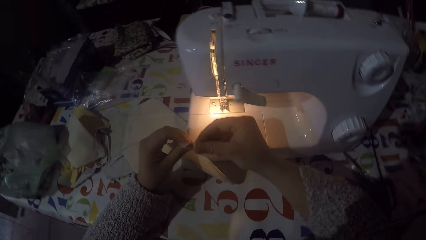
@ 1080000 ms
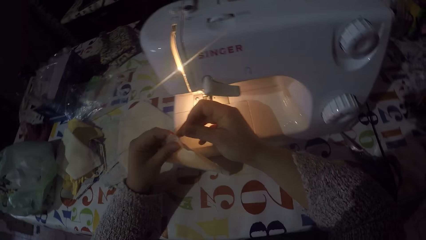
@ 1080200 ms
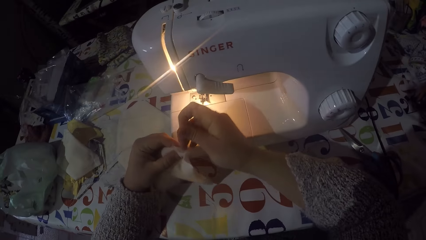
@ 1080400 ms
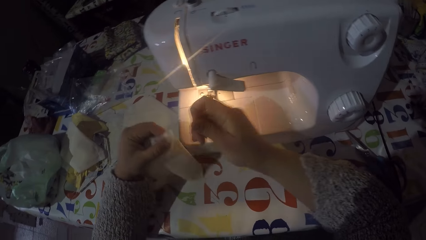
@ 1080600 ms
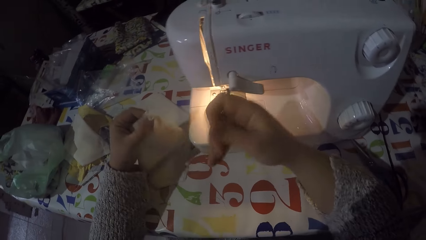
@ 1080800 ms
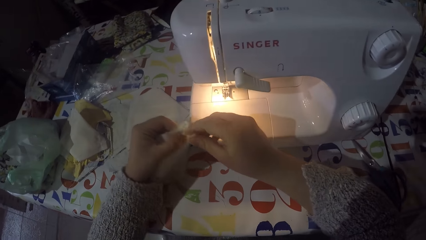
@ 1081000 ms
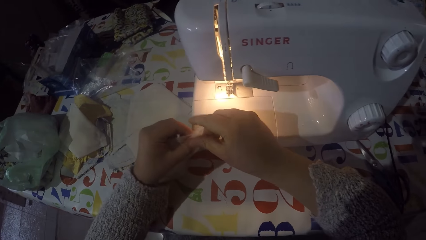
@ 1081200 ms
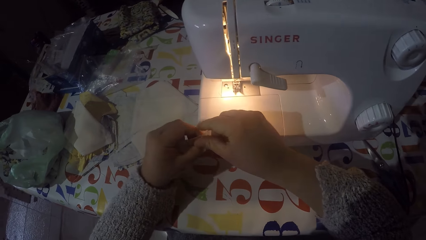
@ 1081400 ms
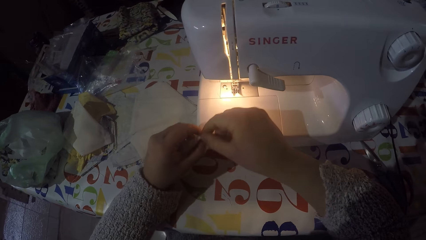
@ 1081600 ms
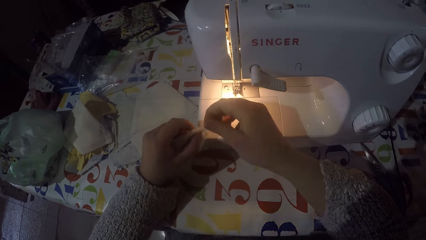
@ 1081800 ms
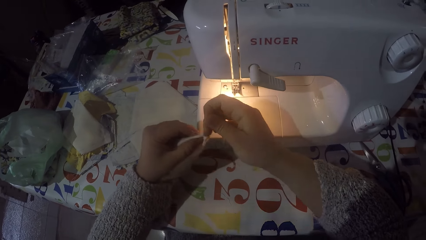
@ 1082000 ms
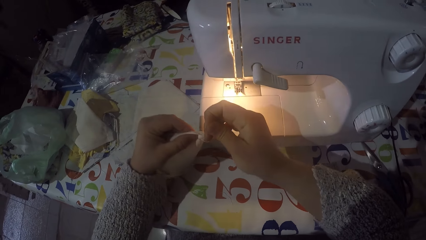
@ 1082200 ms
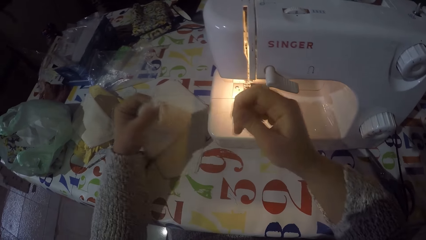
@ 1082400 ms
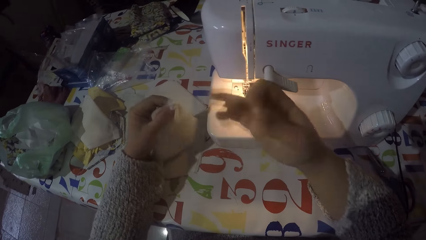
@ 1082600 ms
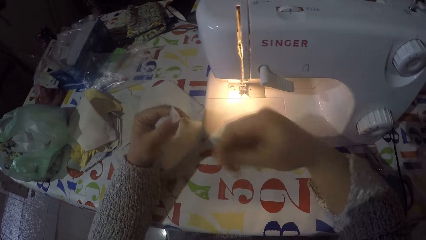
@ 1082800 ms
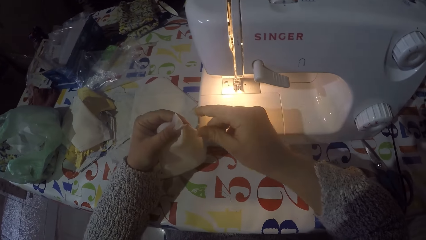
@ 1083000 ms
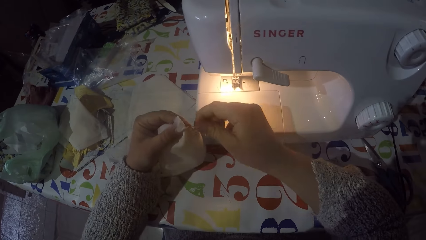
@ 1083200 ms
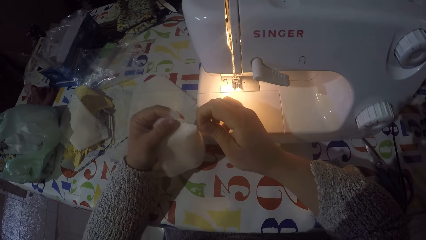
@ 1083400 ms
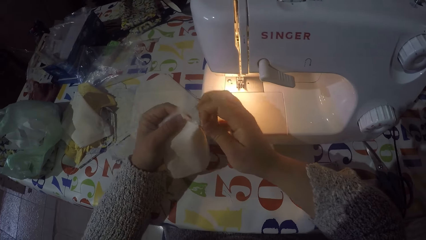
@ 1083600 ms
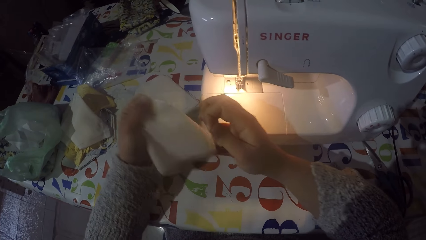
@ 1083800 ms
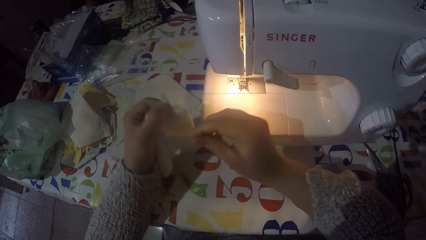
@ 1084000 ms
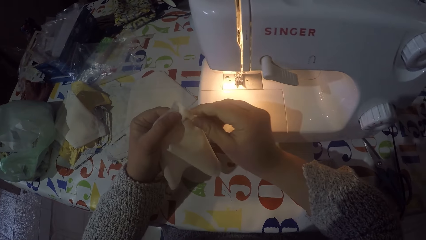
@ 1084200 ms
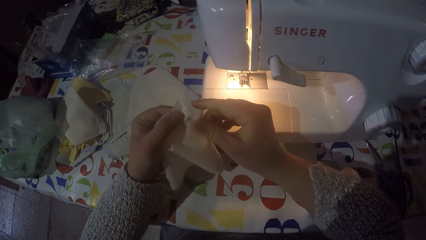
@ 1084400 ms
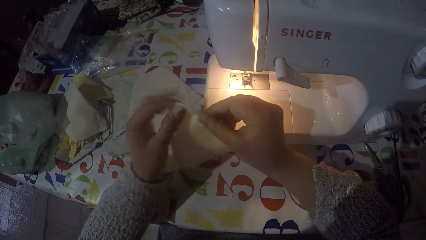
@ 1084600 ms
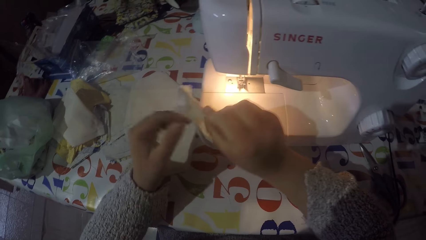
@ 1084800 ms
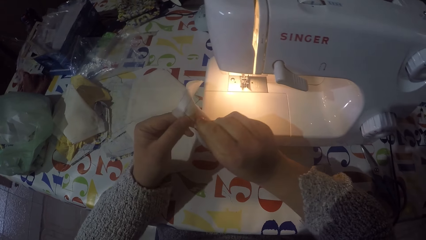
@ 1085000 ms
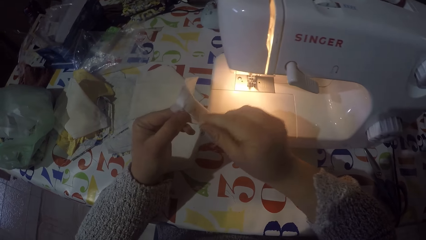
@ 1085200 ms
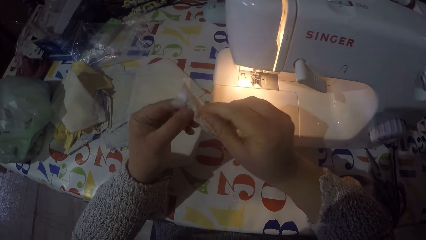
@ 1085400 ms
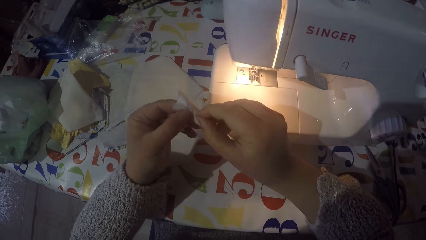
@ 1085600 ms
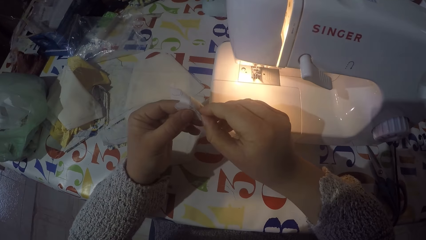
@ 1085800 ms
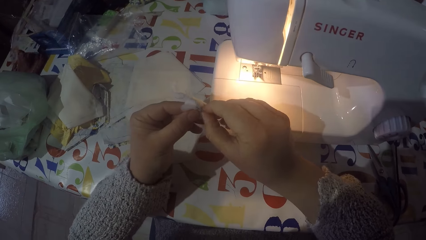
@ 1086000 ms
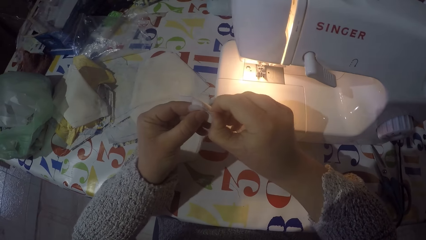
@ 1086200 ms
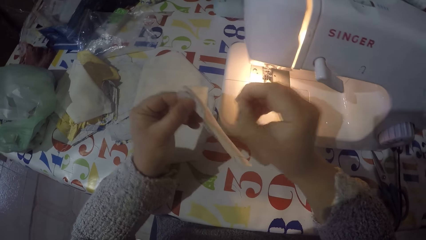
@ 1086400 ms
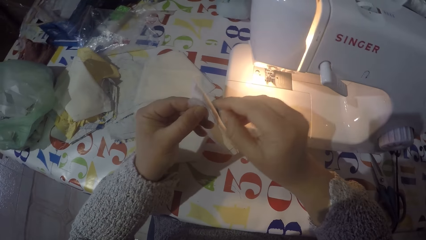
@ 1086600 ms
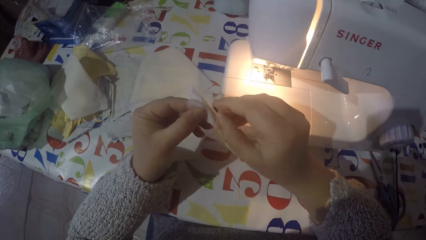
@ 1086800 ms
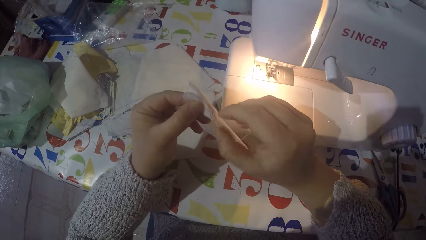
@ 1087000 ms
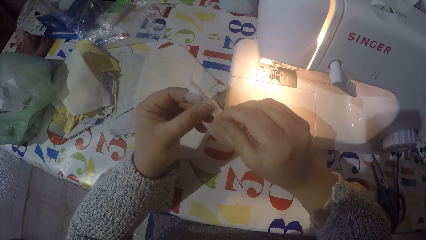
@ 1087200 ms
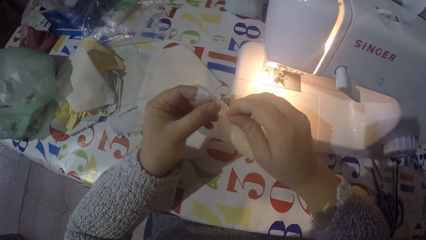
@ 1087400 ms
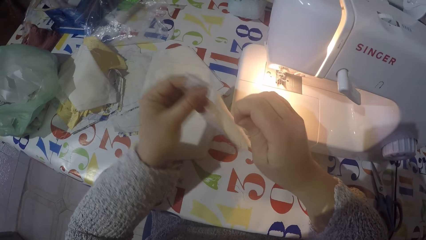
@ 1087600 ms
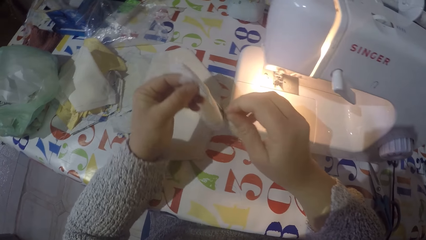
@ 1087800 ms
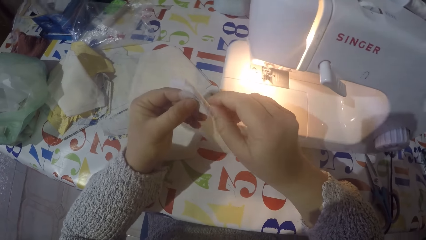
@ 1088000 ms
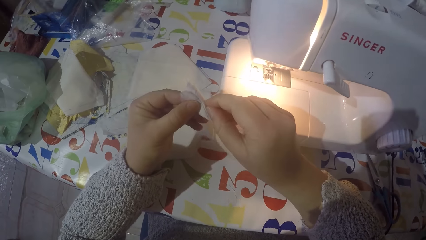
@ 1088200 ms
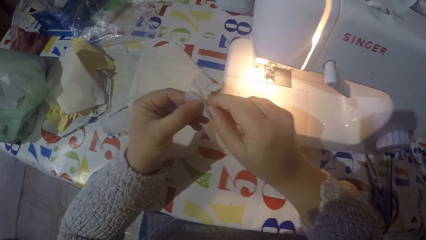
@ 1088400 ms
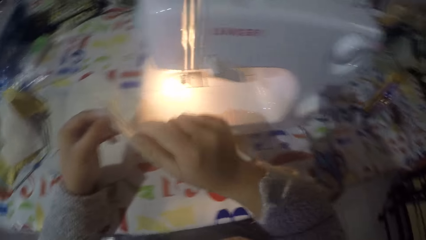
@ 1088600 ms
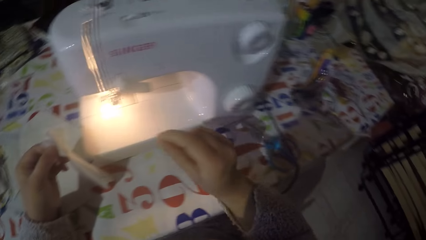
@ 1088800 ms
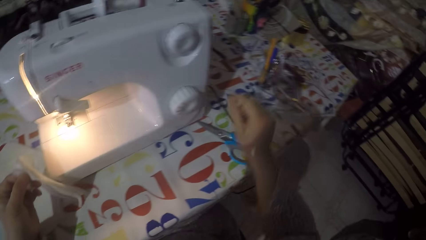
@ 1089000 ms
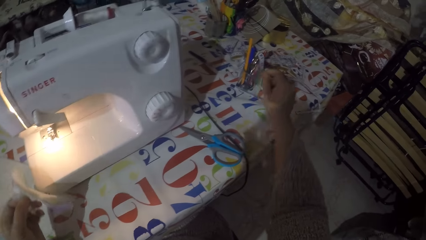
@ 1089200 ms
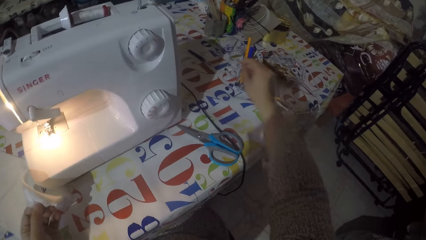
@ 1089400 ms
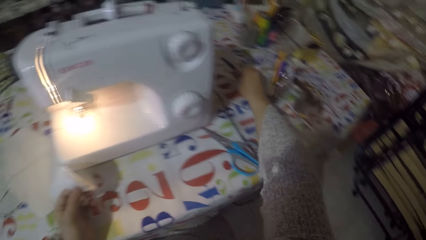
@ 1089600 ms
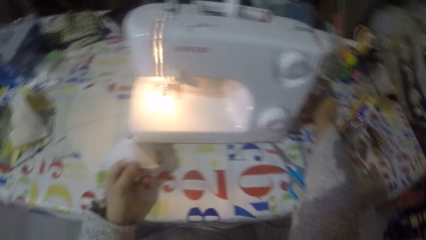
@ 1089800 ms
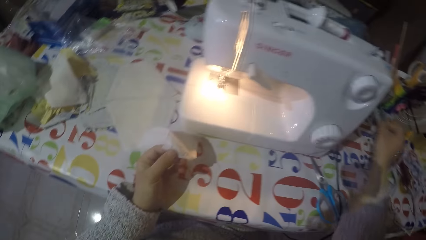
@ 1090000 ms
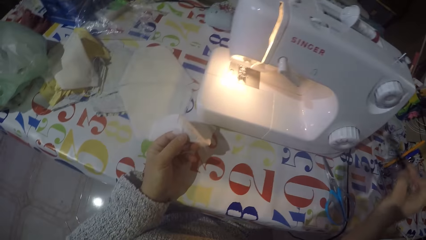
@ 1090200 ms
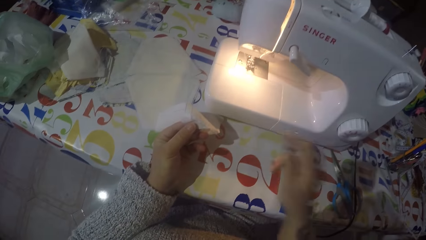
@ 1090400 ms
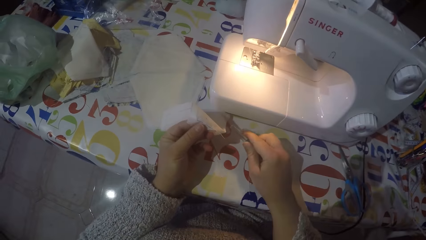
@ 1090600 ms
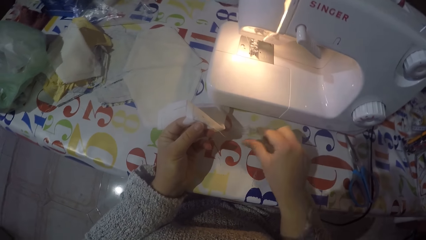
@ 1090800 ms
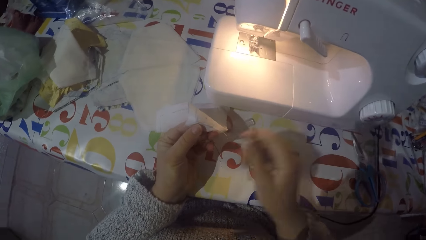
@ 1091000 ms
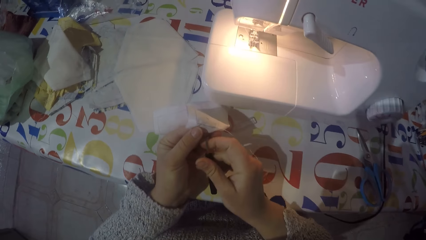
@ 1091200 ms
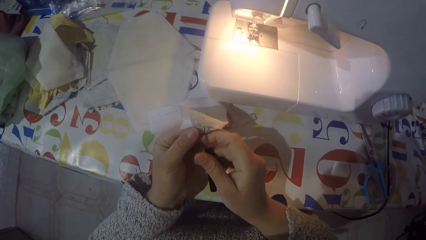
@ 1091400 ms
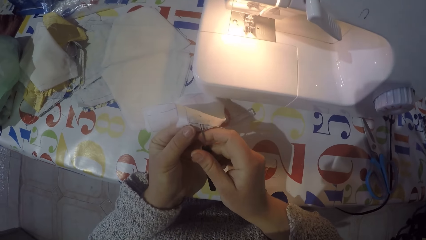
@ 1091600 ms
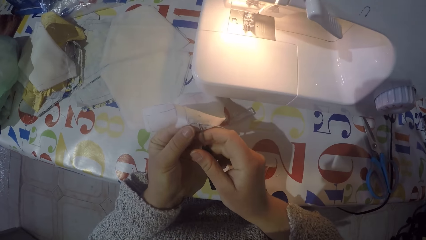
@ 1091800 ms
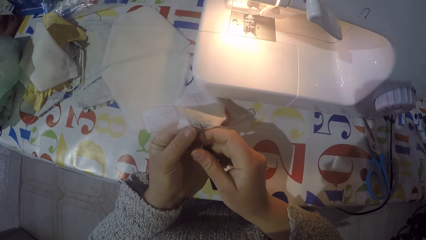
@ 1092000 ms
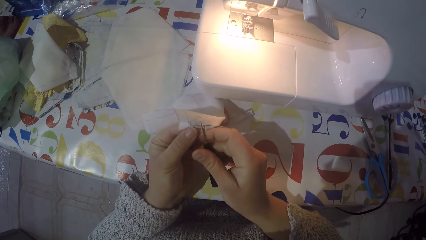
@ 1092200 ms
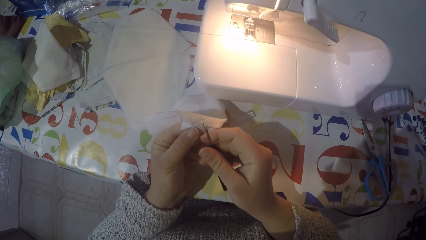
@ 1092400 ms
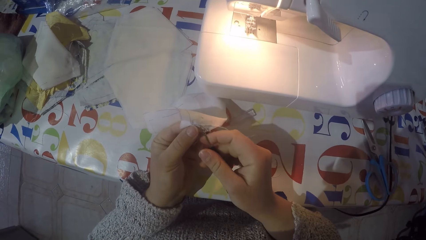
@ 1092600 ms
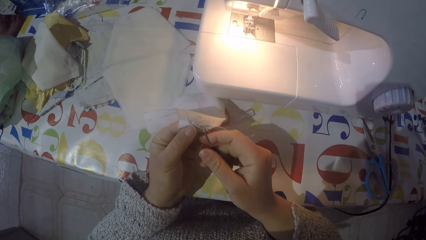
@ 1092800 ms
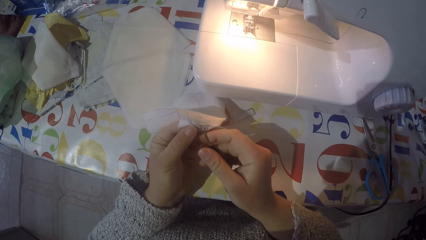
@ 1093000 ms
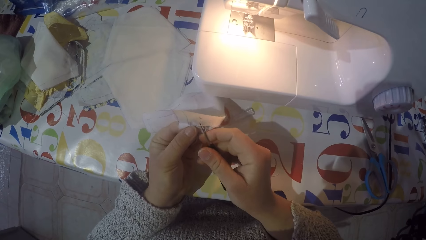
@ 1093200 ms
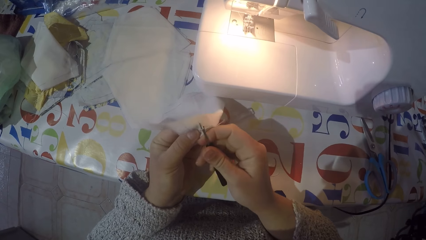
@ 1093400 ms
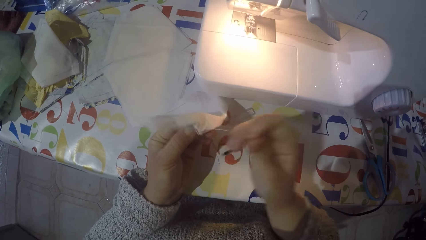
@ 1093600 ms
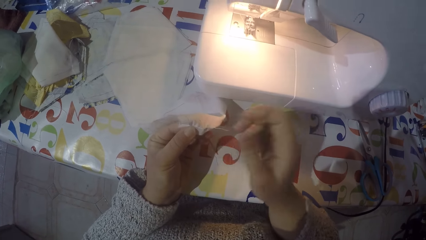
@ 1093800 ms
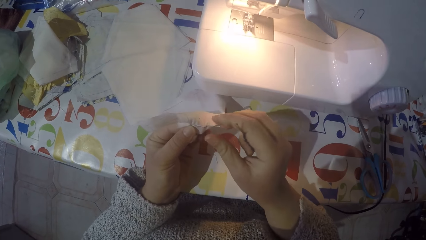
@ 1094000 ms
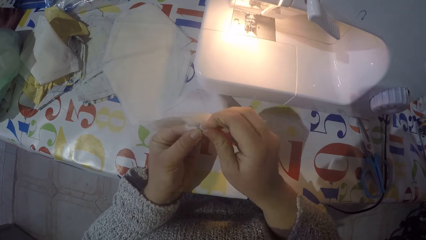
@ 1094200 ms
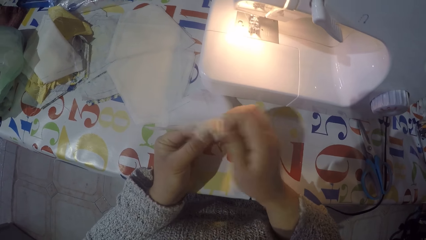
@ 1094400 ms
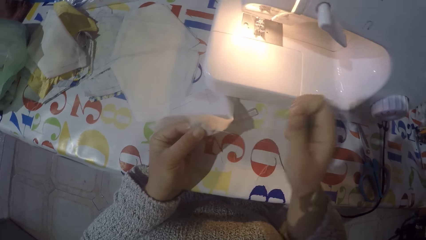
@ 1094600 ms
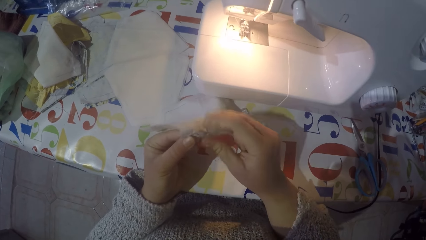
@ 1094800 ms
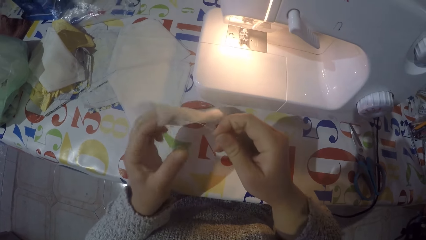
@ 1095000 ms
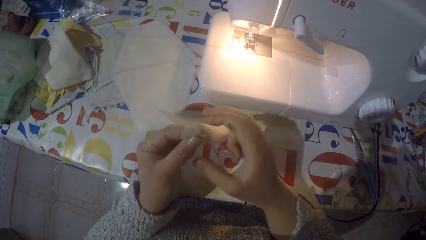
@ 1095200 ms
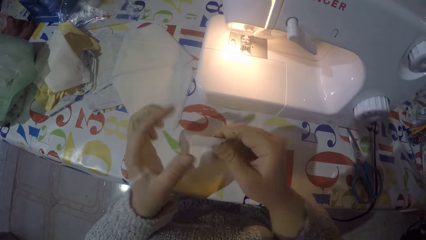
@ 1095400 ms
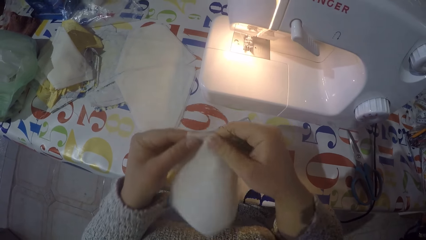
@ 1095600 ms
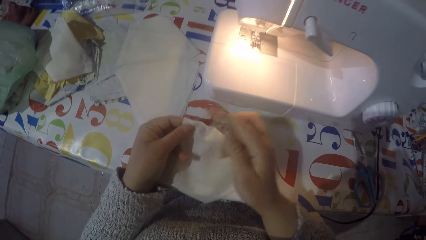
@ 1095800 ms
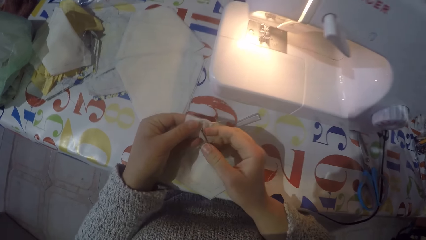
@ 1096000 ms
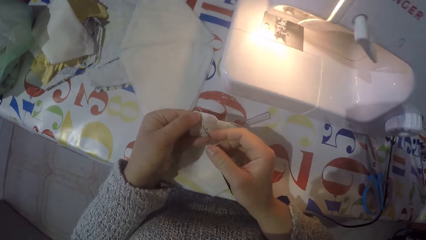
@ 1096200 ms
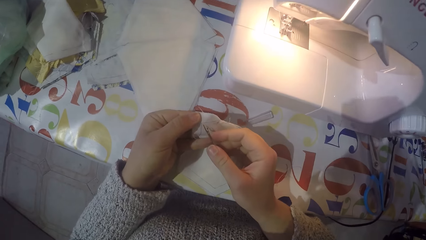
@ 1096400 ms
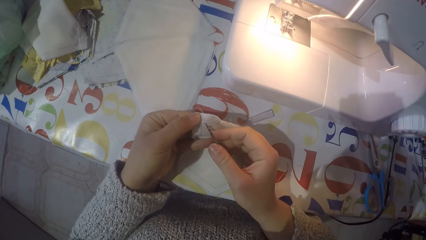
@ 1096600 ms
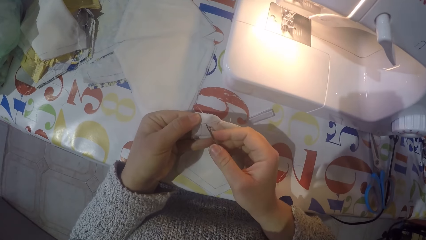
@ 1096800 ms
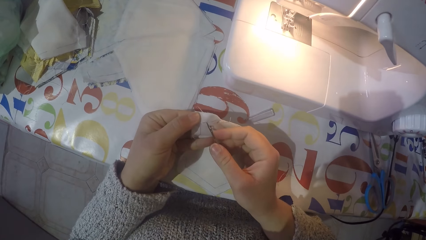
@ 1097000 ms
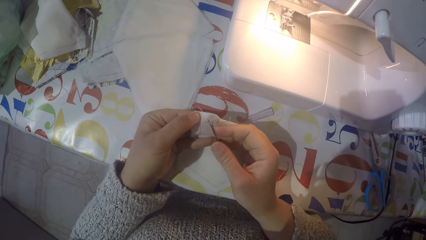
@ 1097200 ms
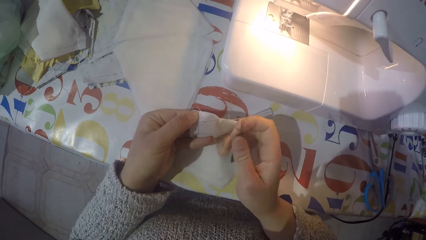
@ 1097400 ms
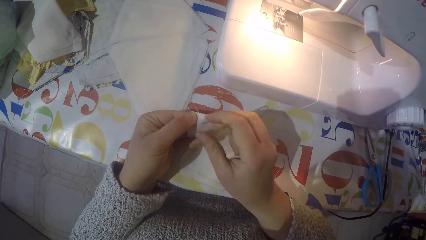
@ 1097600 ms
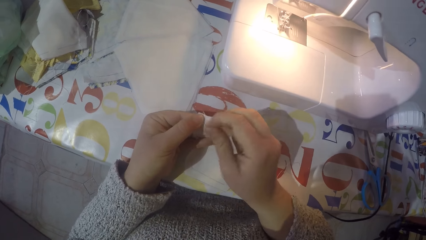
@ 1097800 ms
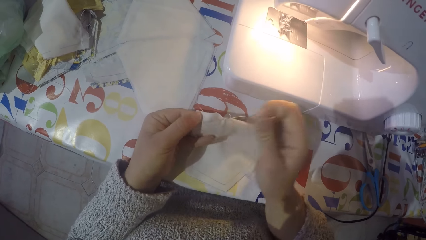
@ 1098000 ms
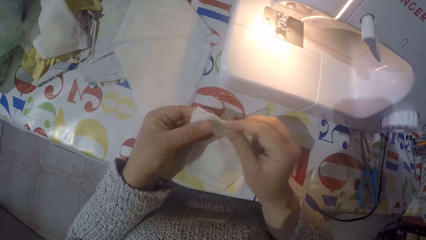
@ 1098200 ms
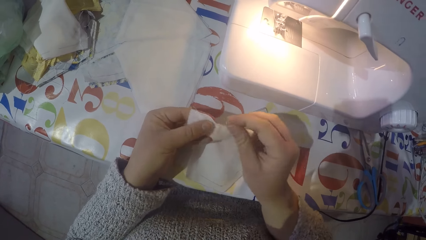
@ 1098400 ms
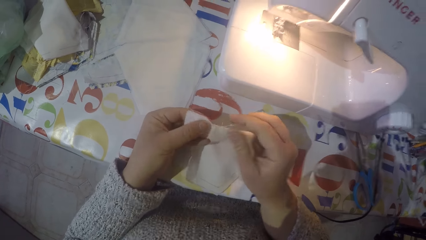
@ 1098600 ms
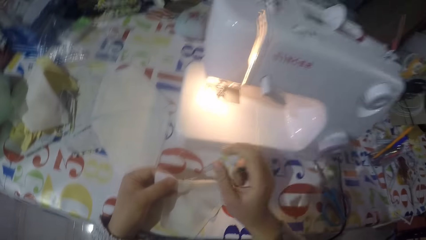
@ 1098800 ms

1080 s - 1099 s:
The camera wearer pulls sewing thread from a piece of cloth. They remove thread in the piece of cloth. They pick a seam ripper or latch hook needle from the table. They remove thread with the seam ripper from the piece of cloth. They remove the thread with the needle from the piece of cloth.
